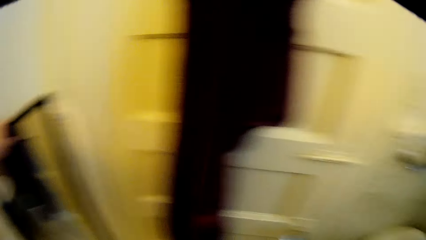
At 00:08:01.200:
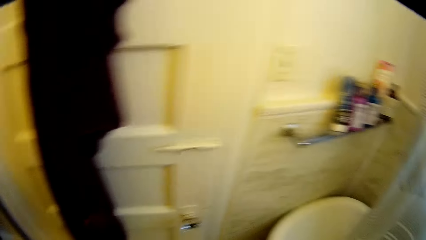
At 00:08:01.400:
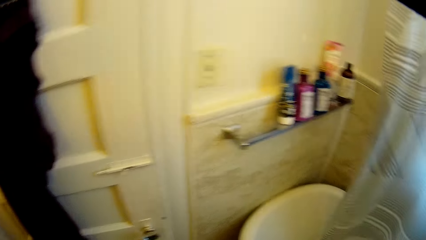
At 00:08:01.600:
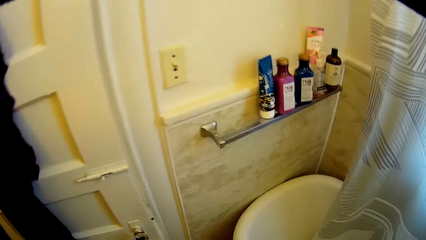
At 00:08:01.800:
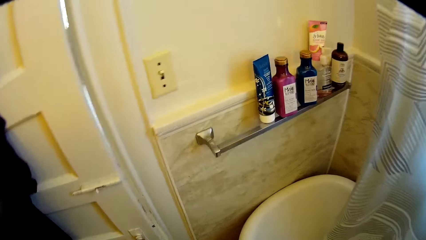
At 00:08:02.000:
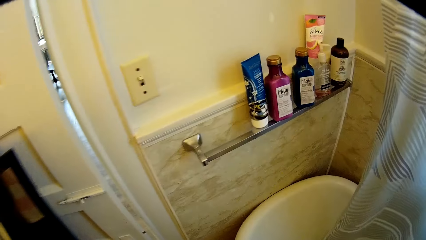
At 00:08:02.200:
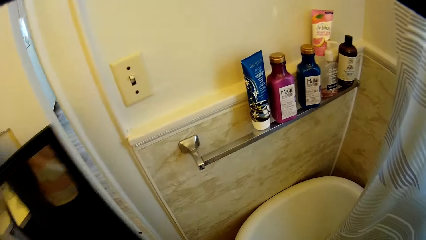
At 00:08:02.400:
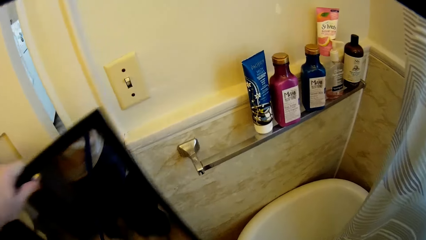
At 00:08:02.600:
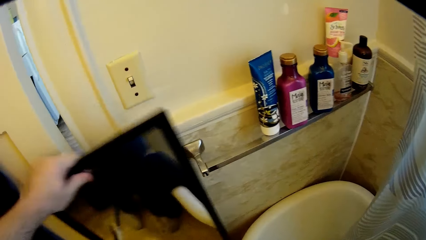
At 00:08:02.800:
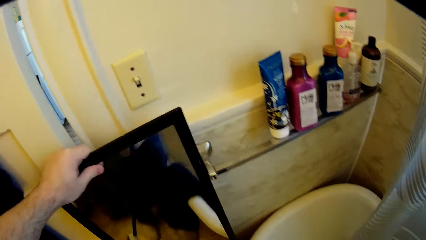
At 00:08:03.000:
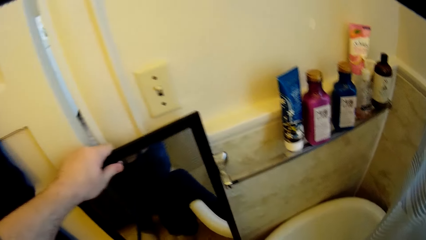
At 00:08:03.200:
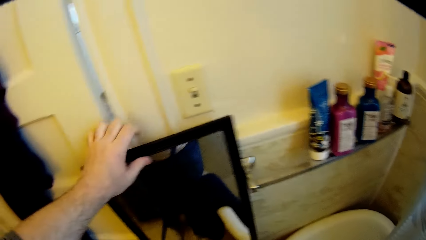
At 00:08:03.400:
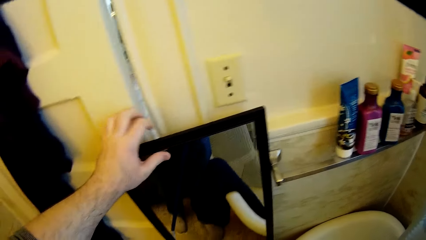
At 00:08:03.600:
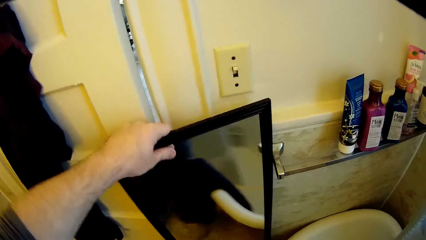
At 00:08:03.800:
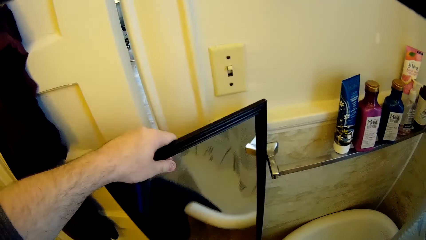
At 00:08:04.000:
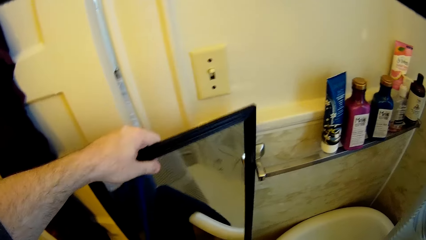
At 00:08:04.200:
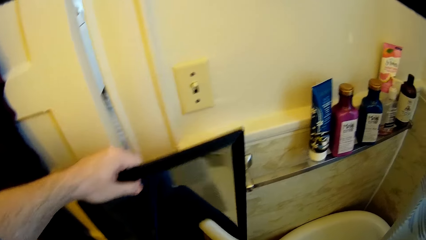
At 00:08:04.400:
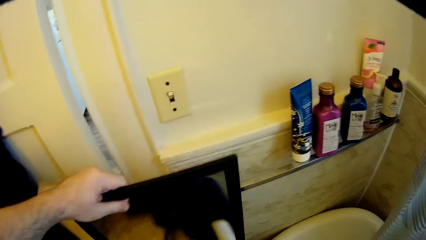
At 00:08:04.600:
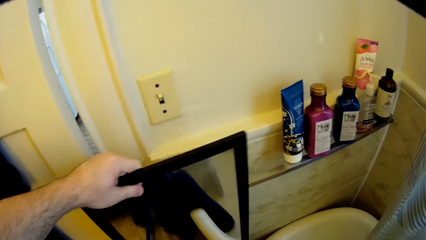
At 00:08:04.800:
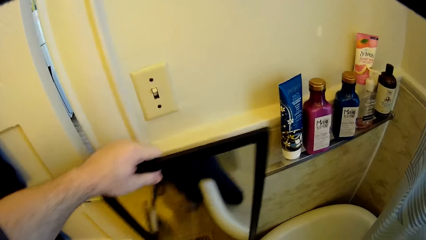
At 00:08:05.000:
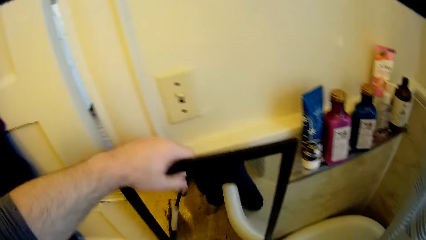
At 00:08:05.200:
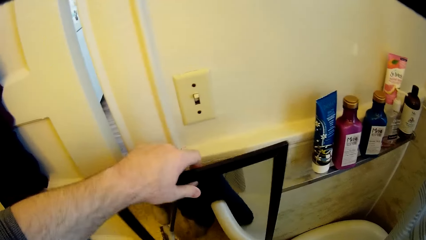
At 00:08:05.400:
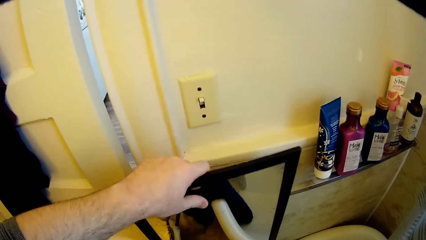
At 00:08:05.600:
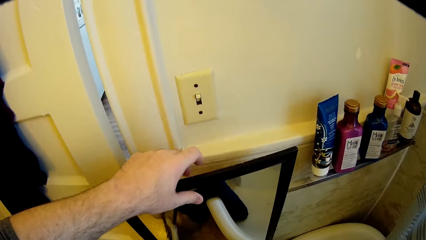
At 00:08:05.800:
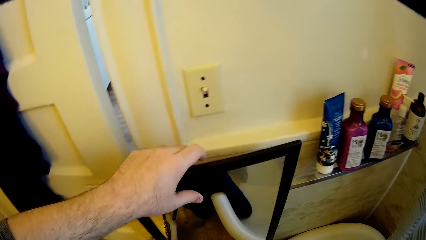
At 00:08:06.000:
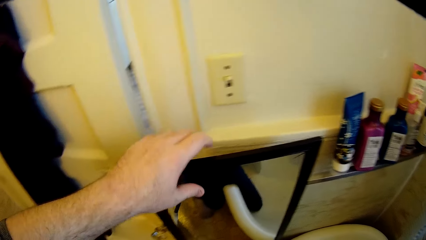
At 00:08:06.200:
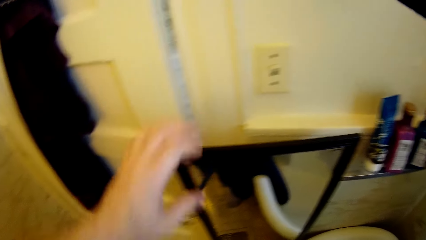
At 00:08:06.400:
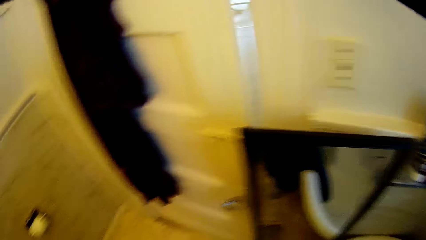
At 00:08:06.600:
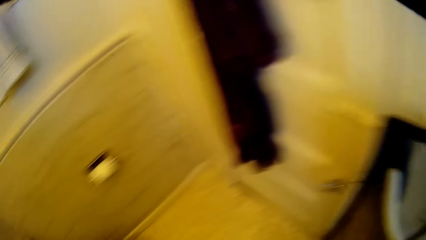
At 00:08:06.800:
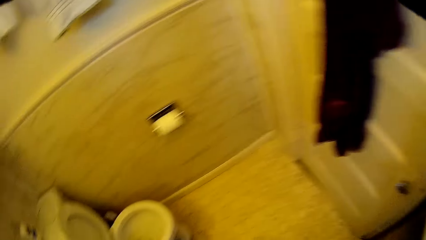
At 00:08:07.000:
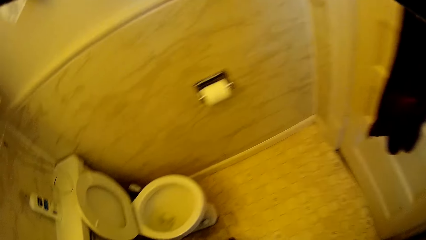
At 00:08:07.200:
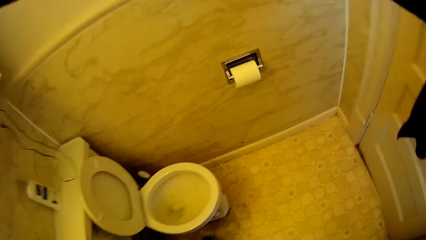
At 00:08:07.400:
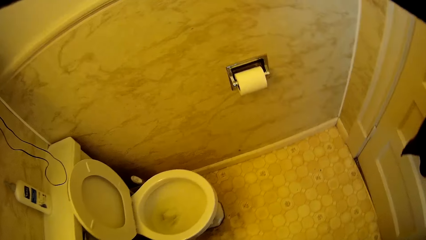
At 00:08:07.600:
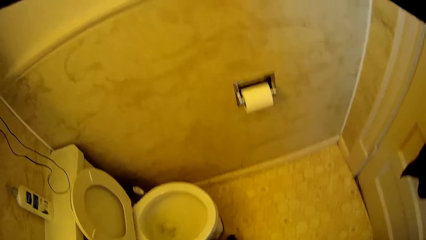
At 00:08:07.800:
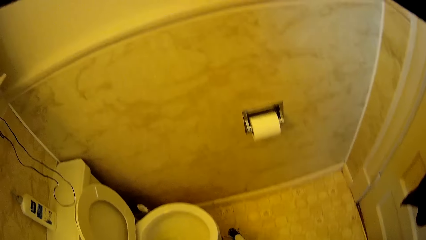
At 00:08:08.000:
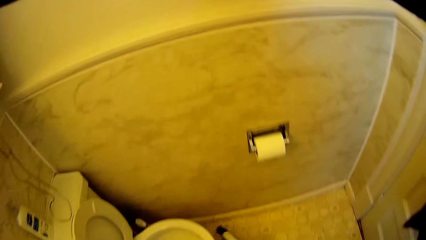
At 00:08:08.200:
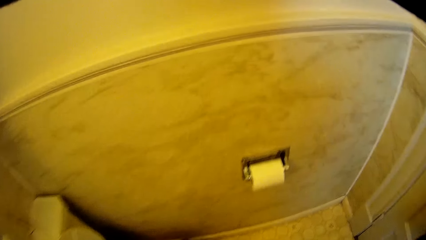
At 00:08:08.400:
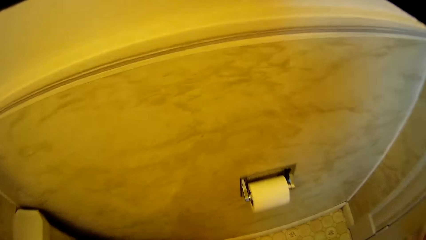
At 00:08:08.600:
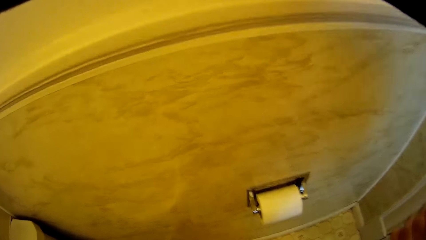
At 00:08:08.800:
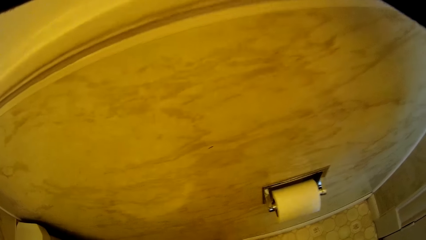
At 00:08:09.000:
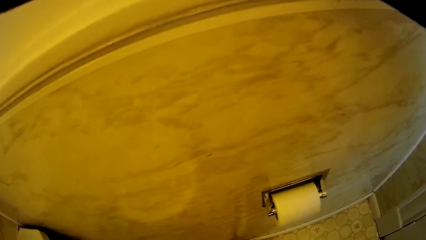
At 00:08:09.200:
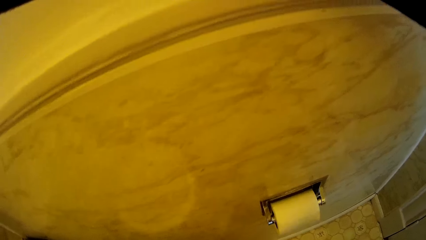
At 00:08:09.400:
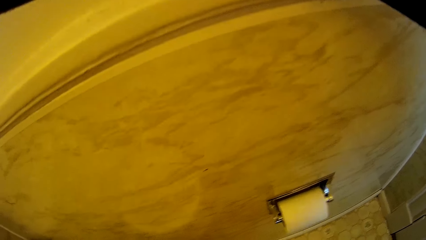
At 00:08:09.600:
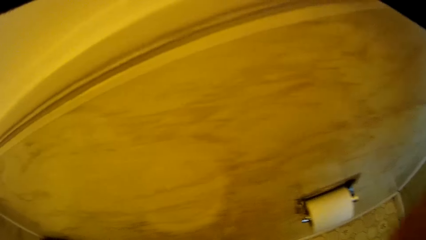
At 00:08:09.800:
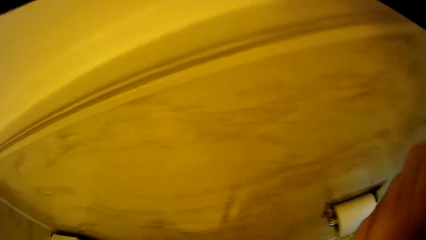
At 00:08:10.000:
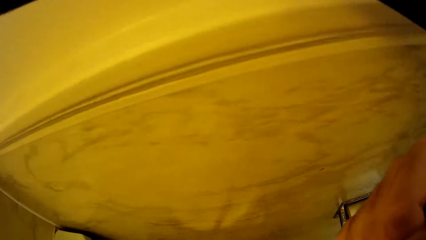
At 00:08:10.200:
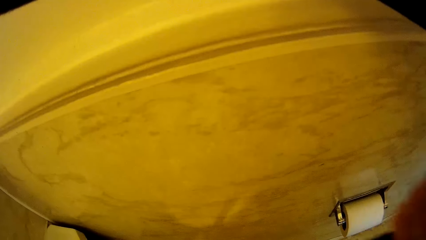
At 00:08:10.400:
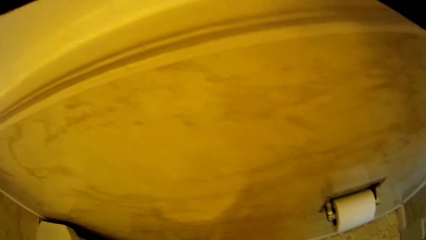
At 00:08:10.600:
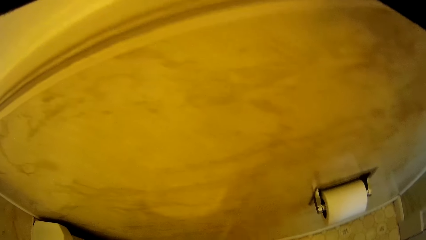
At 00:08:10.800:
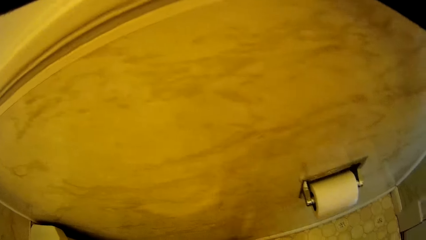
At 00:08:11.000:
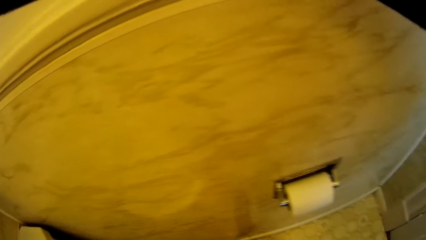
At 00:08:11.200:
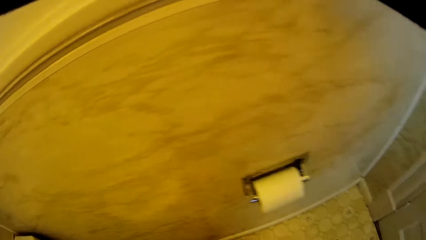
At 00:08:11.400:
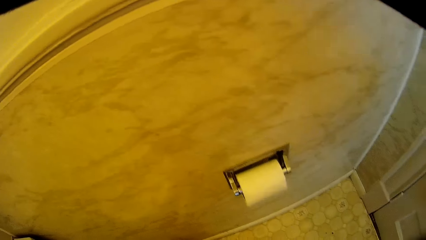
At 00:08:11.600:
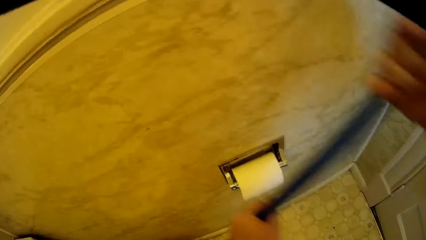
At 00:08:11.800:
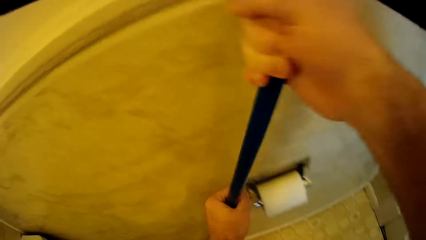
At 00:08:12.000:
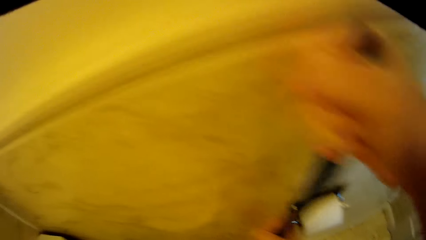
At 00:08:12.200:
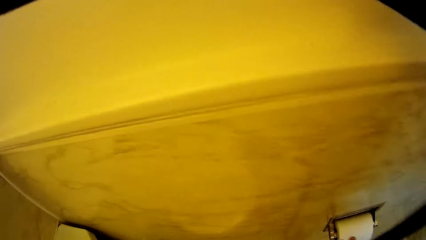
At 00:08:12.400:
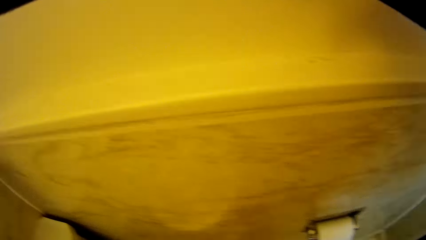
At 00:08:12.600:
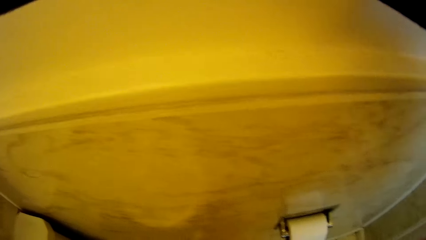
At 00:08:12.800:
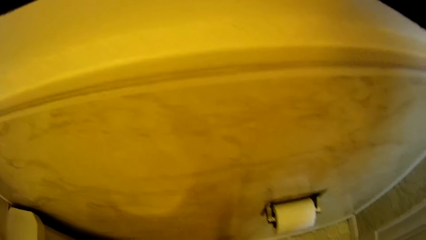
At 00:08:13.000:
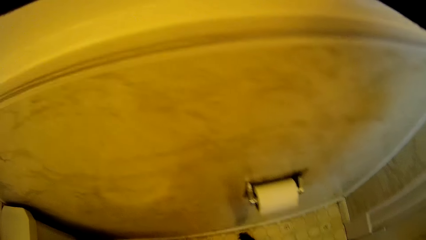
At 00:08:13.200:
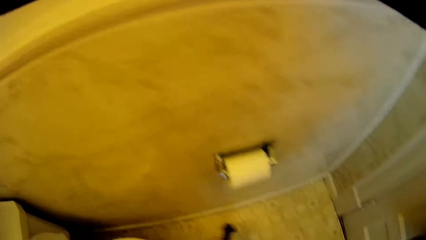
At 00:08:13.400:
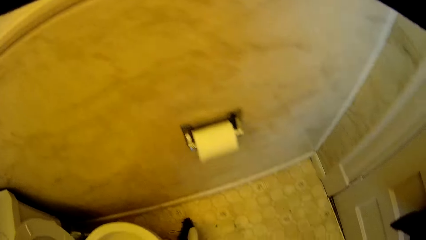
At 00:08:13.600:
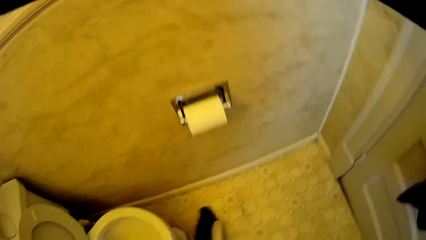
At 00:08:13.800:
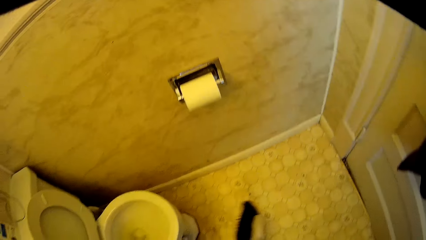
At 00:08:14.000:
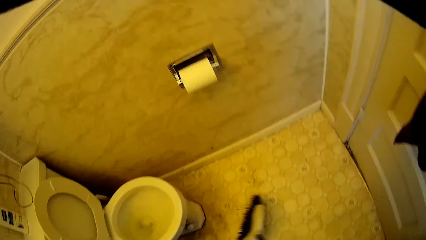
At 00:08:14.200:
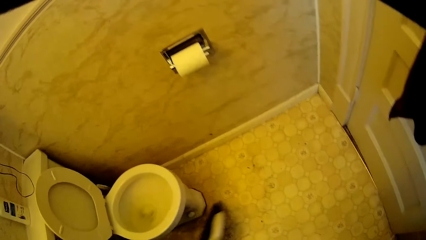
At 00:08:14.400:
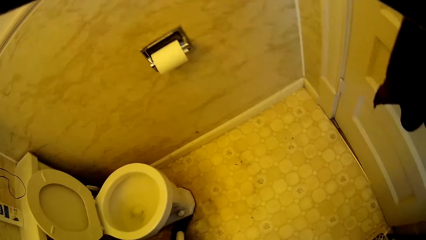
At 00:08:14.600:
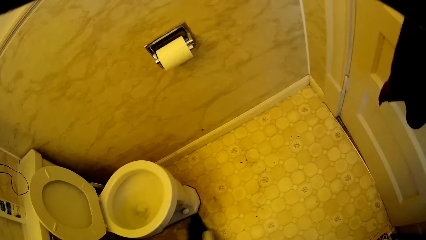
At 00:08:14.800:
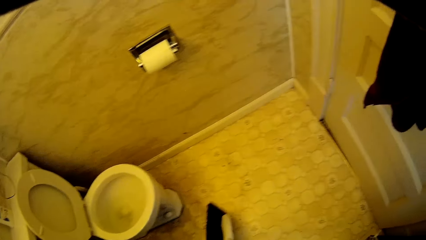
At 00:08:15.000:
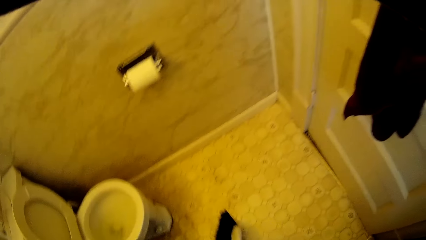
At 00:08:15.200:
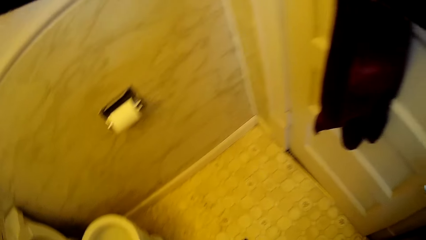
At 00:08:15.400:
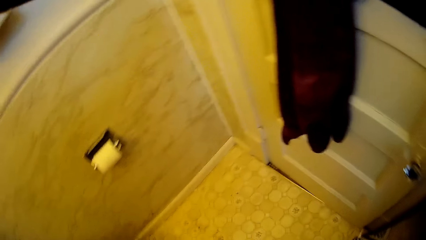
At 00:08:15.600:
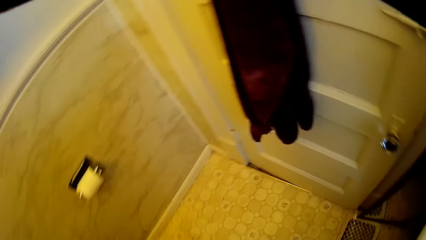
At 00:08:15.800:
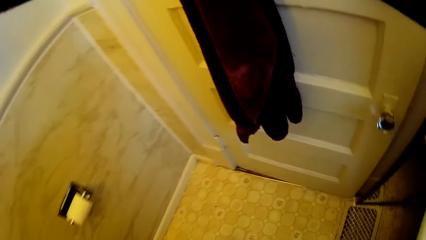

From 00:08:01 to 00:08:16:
The camera wearer lifts up the mirror. They lean the mirror against the door. They sweep the bathroom floor.
